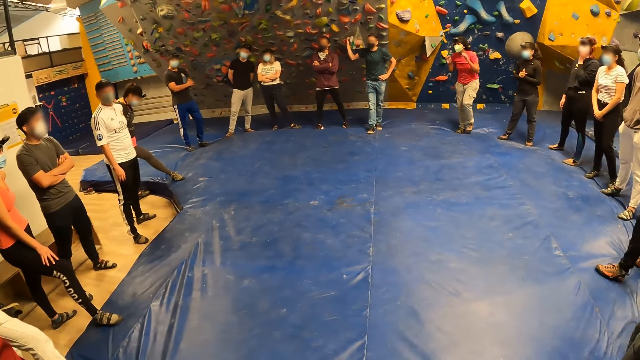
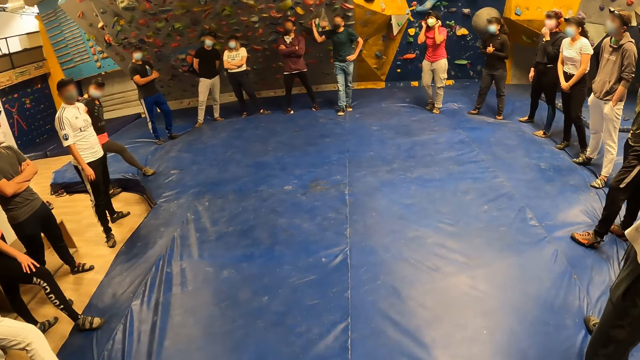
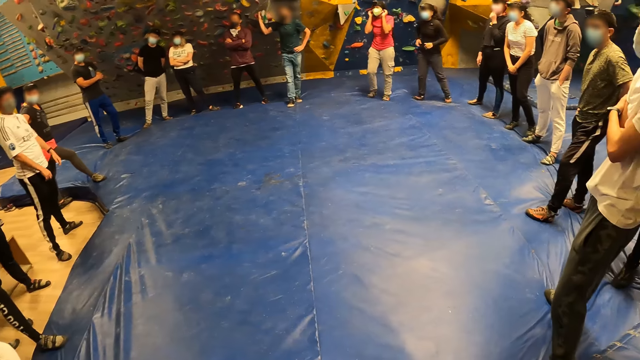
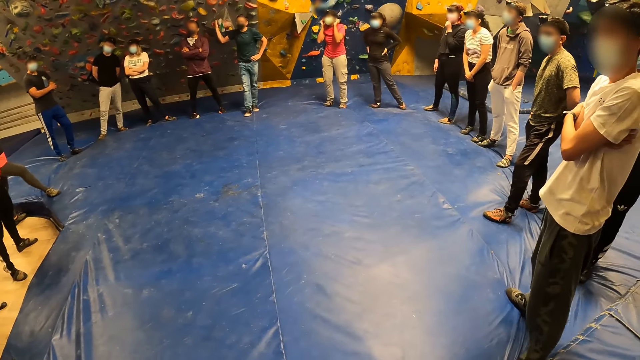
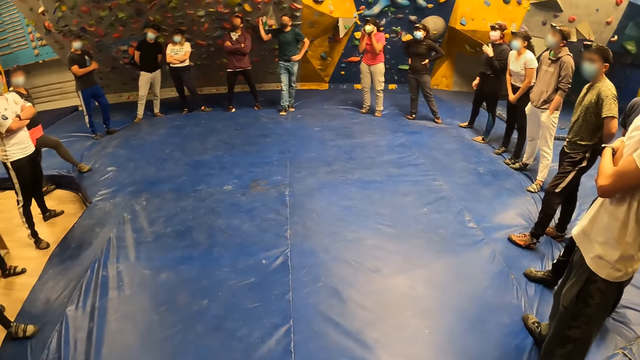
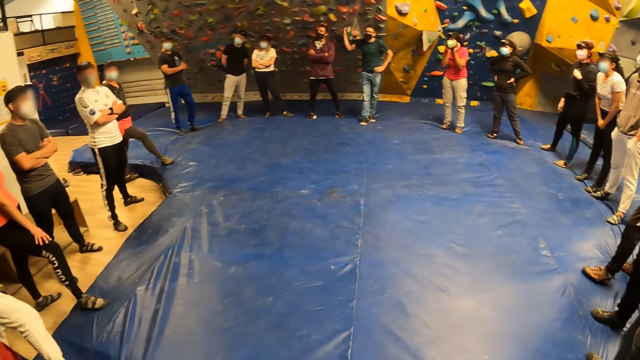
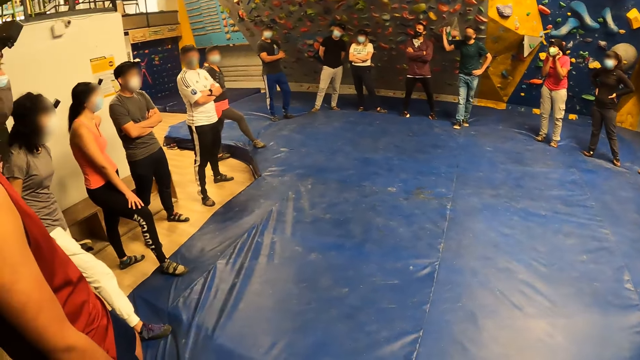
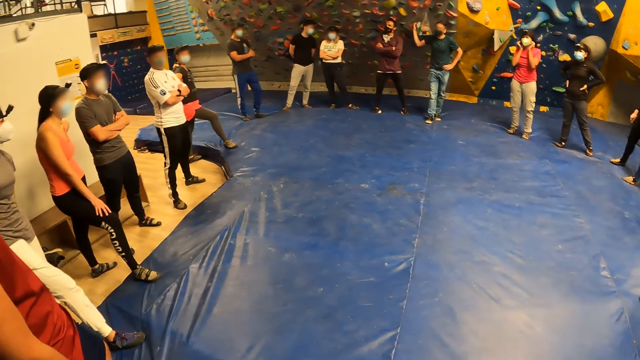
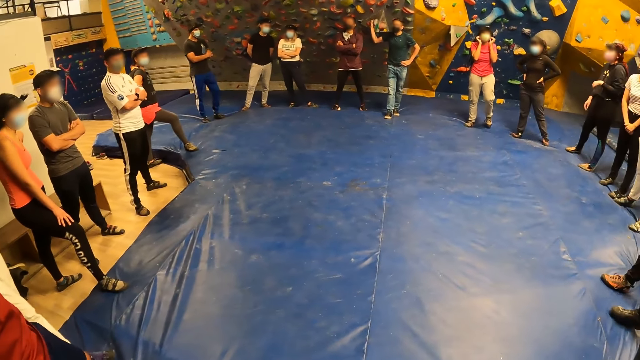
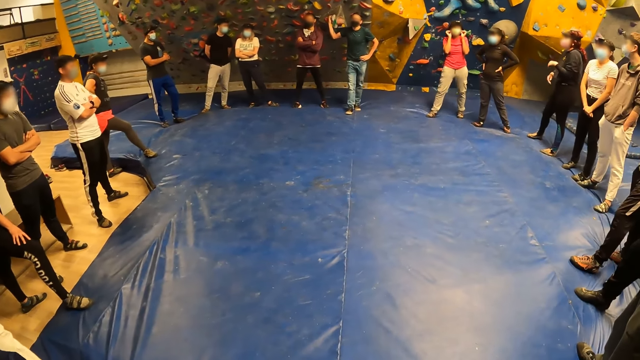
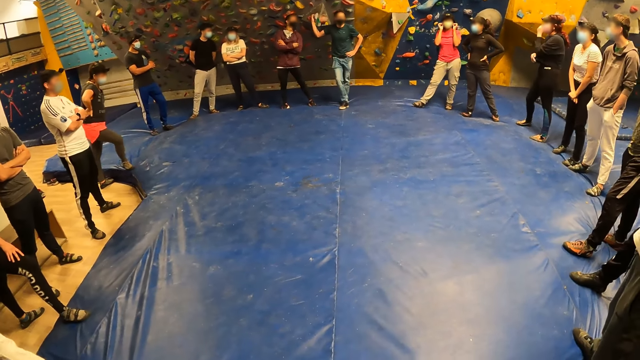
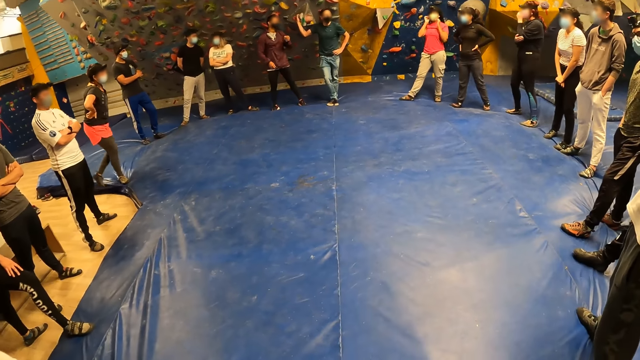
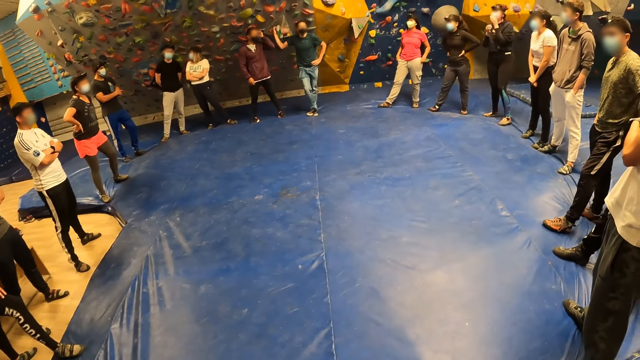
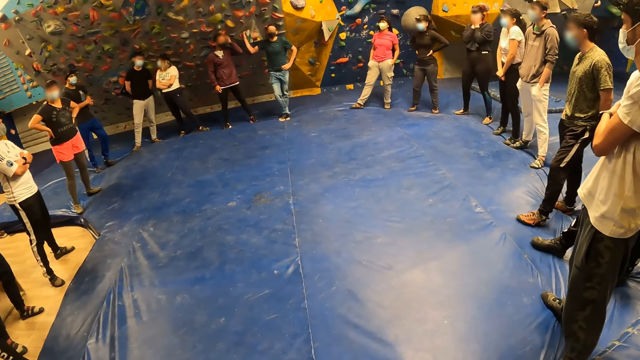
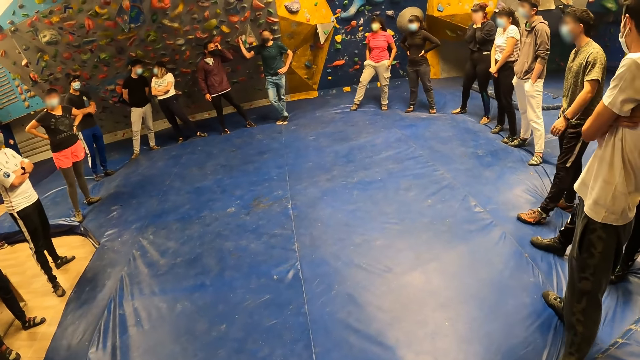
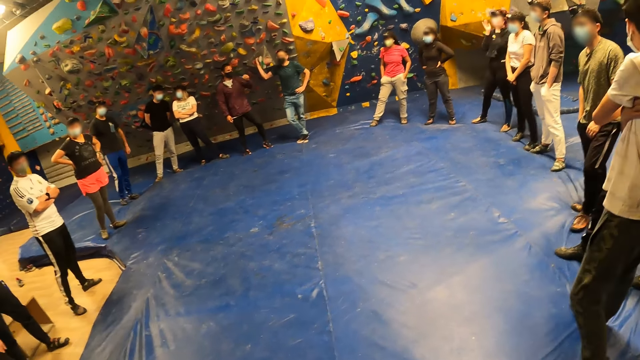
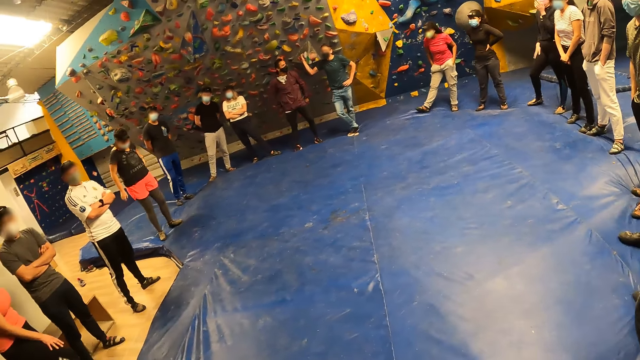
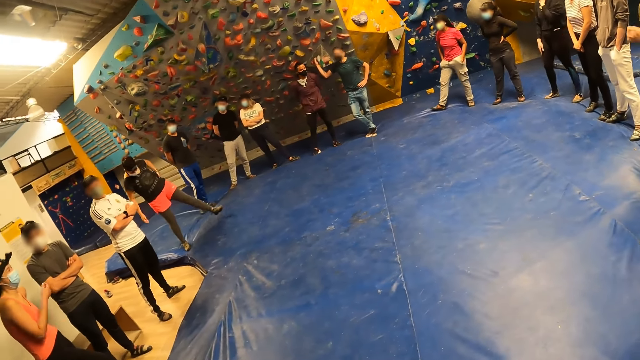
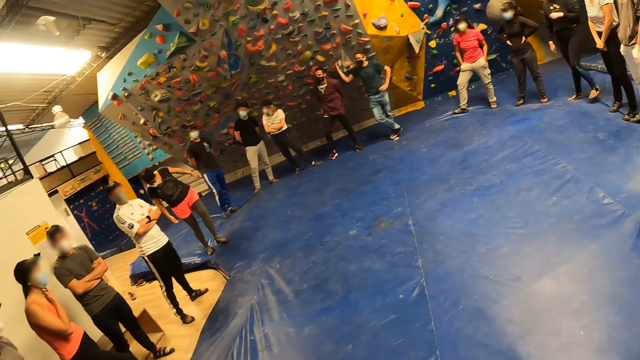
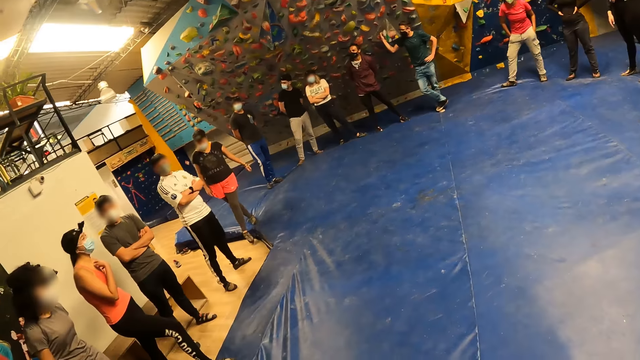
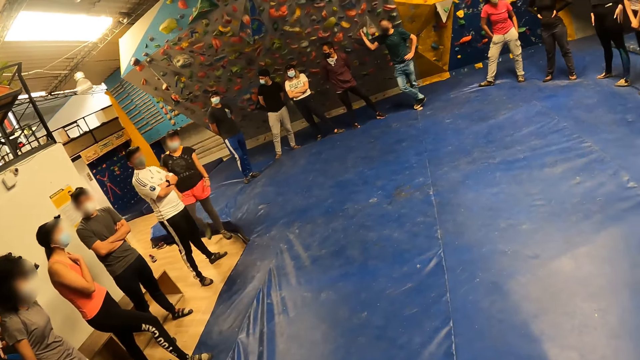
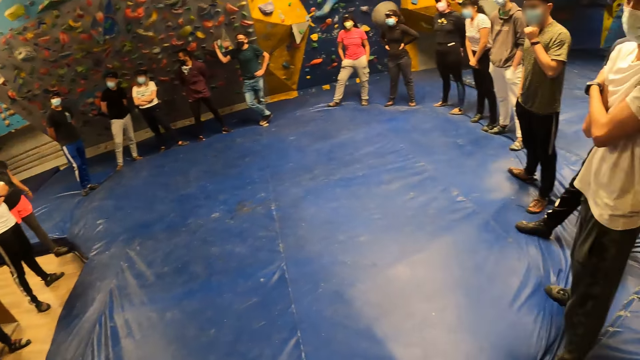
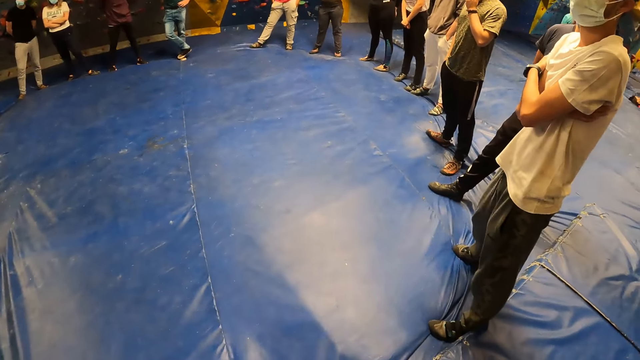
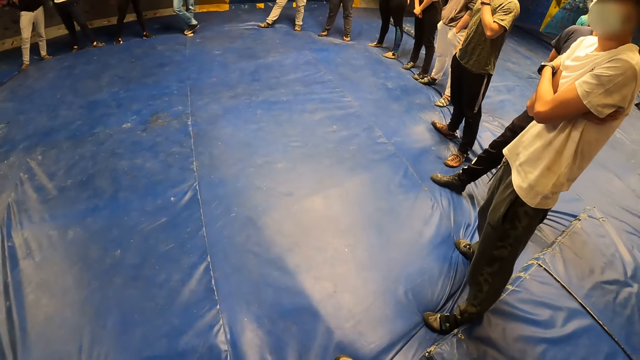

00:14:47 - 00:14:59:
A lady steps forward. Another lady adjusts a mask on her face. The first lady adjusts a mask on her face. A third lady steps forwards towards the first lady on the floor. The first lady steps backwards. A fourth lady climbs on a blue landing. The second lady holds her face with both hands and drops her hands from her face. The fourth lady steps from the blue landing to the floor.

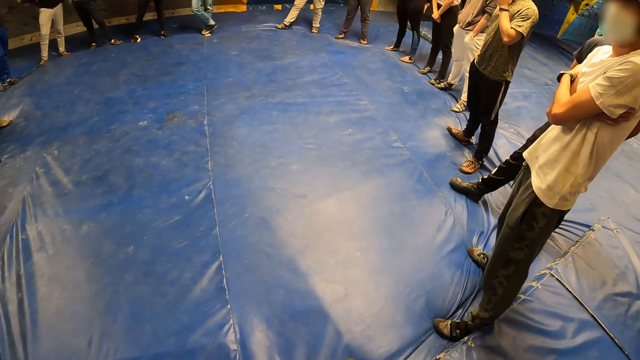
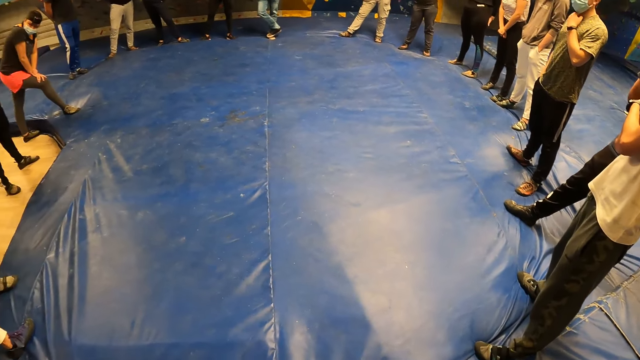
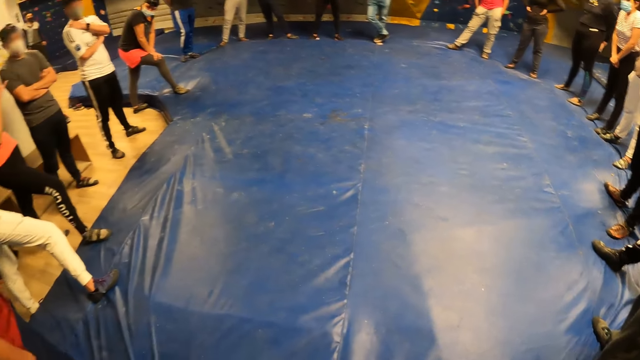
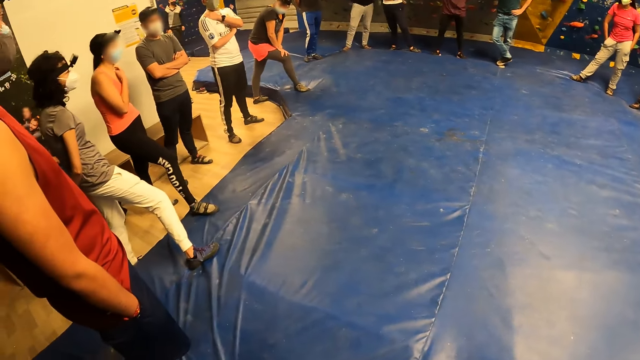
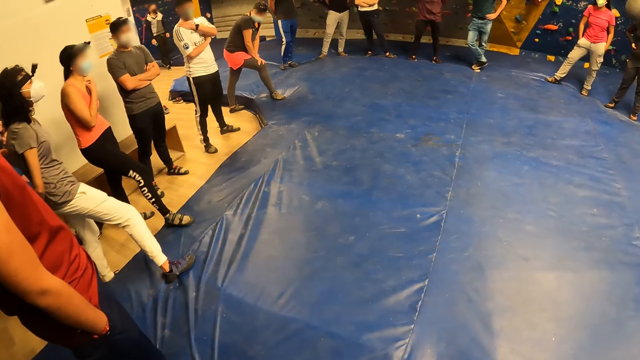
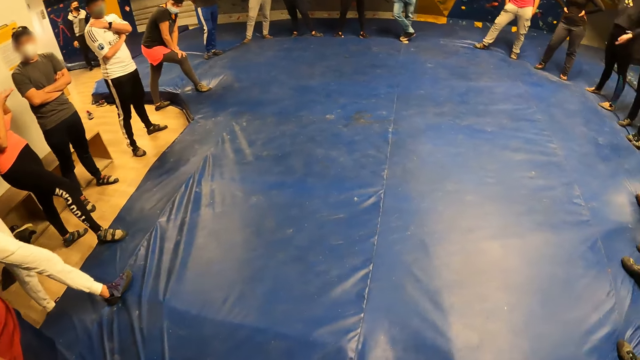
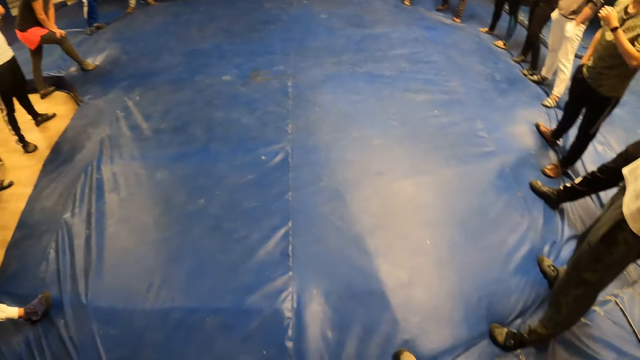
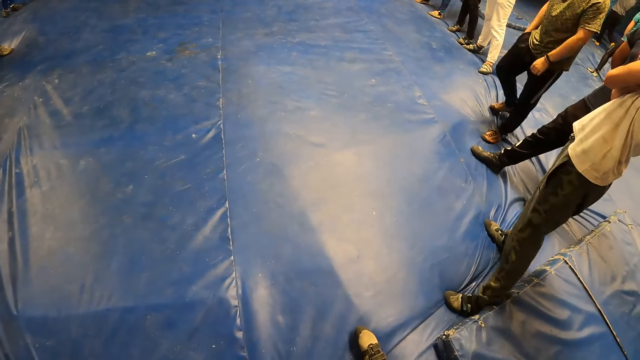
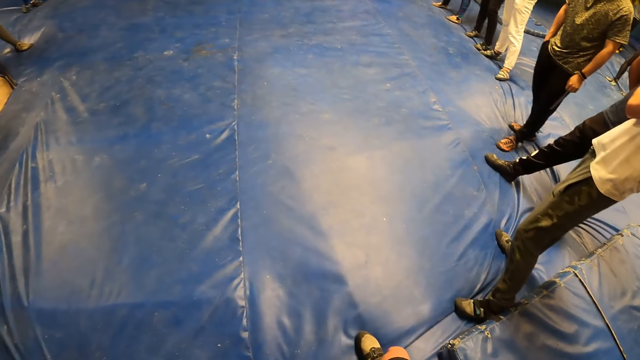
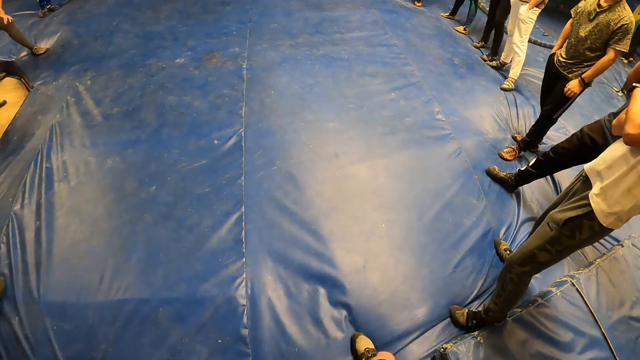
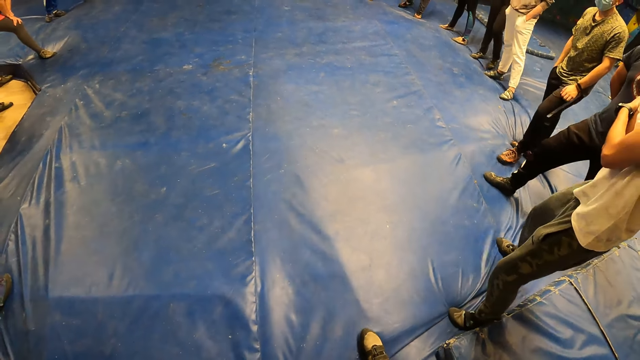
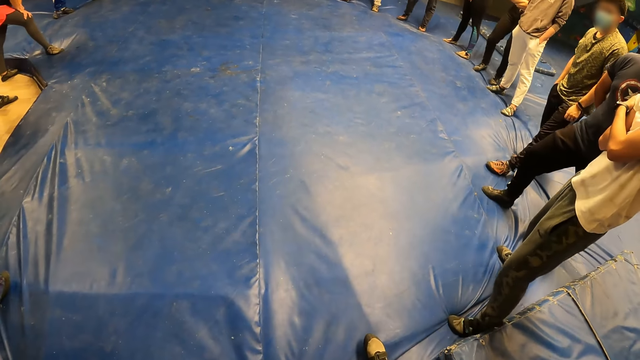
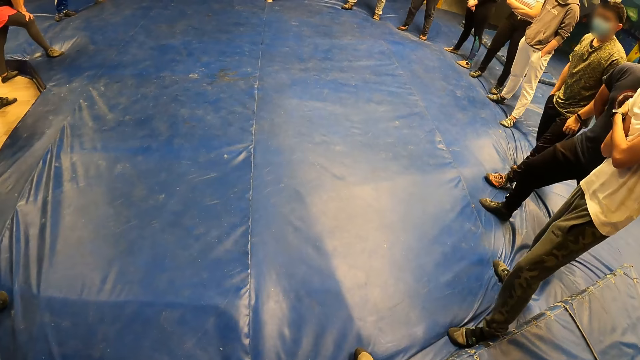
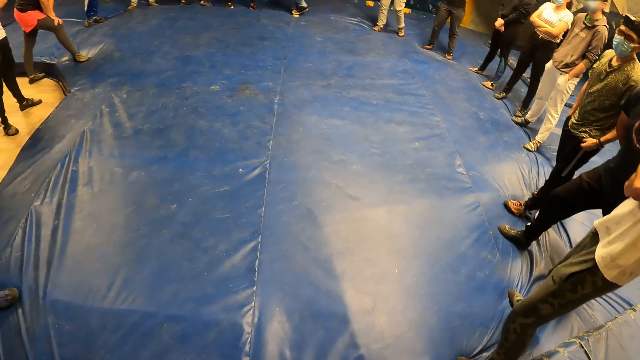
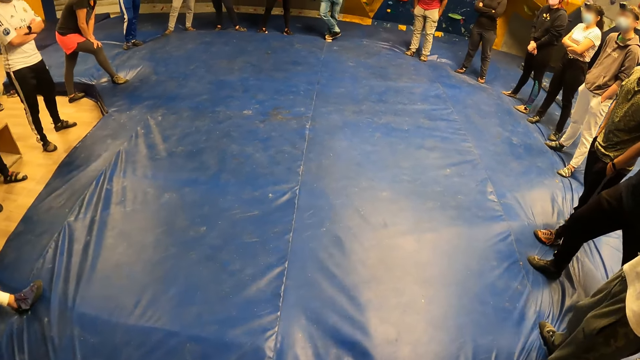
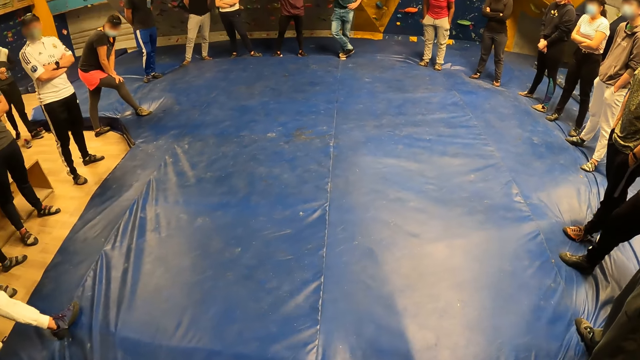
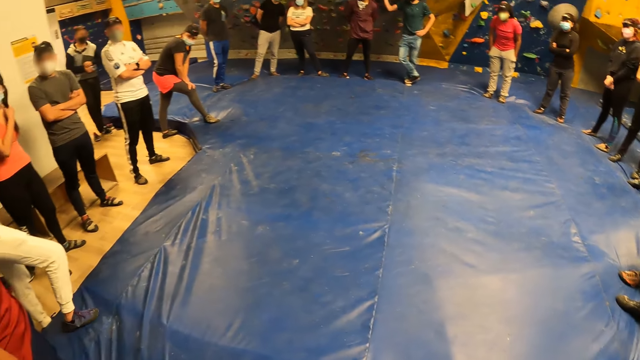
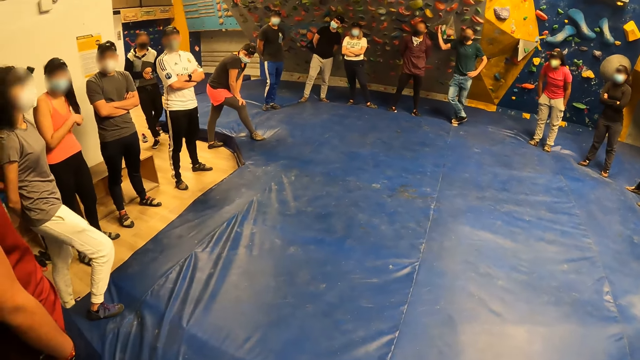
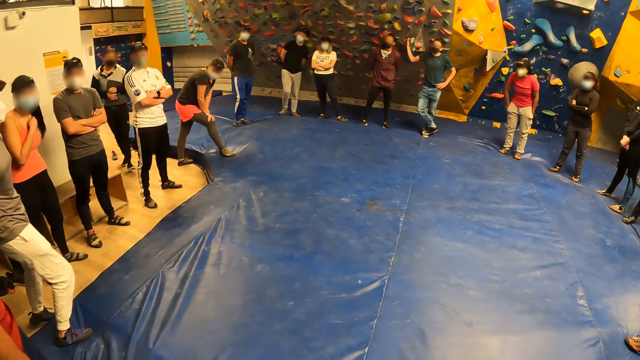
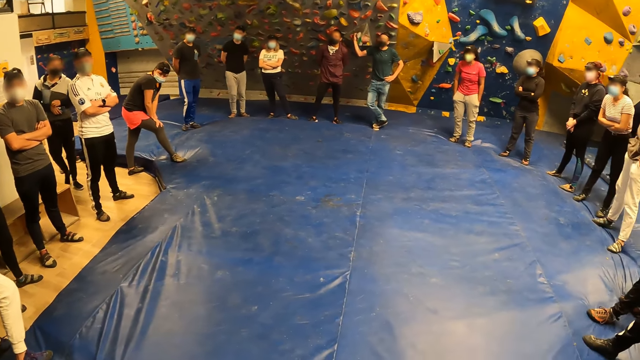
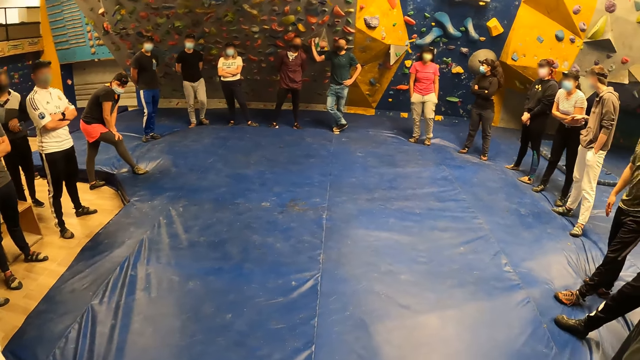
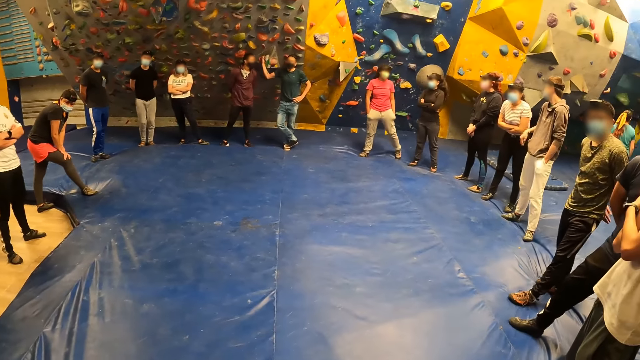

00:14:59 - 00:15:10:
A man walks towards the floor. Another man drops his hand from his face. A lady steps towards another lady on the floor.
